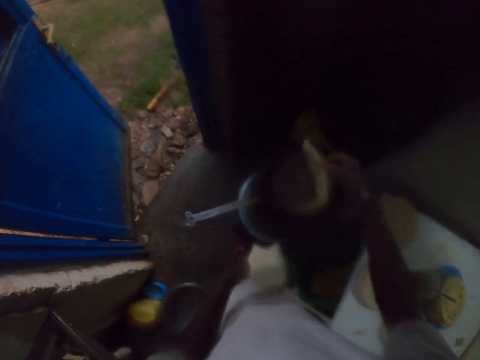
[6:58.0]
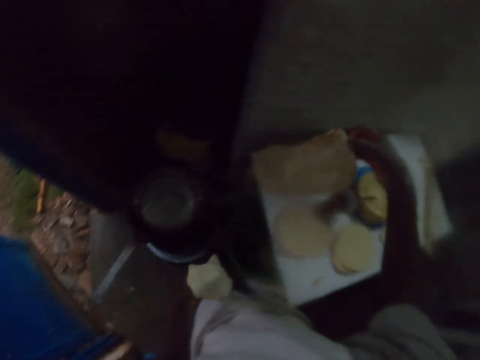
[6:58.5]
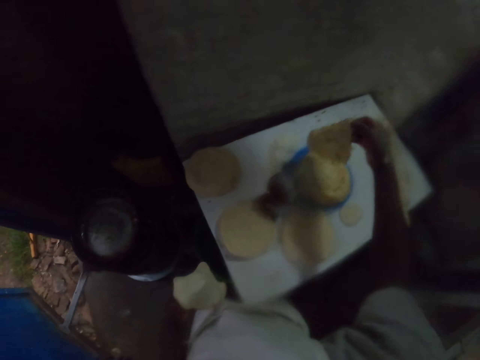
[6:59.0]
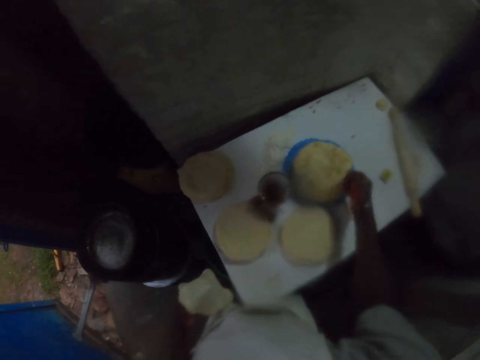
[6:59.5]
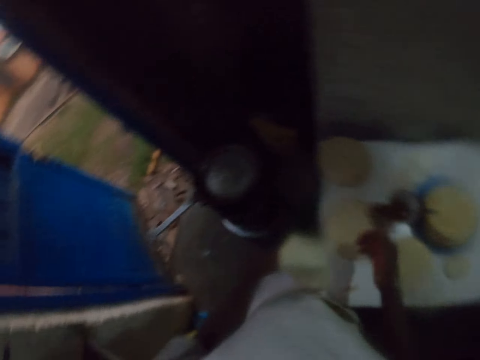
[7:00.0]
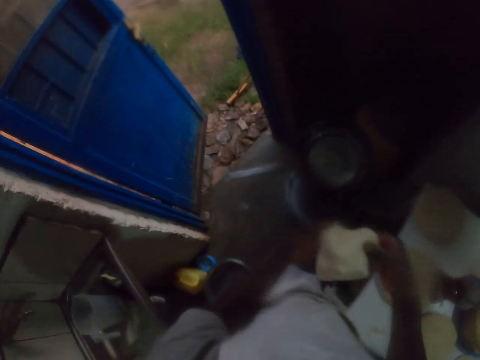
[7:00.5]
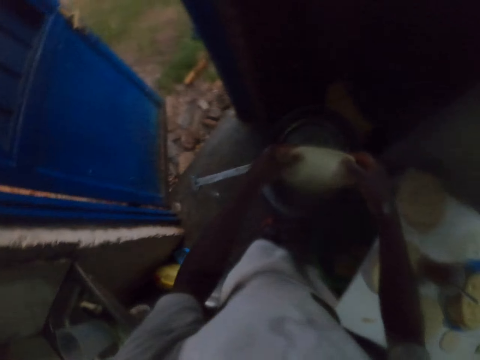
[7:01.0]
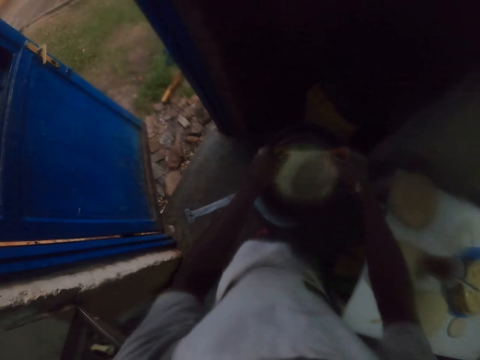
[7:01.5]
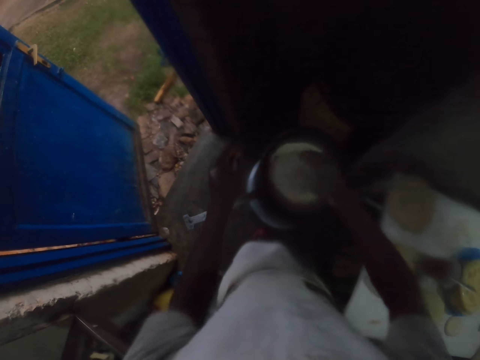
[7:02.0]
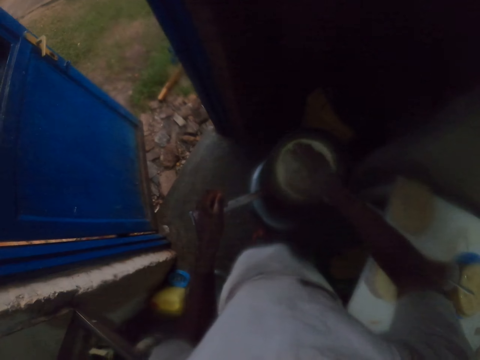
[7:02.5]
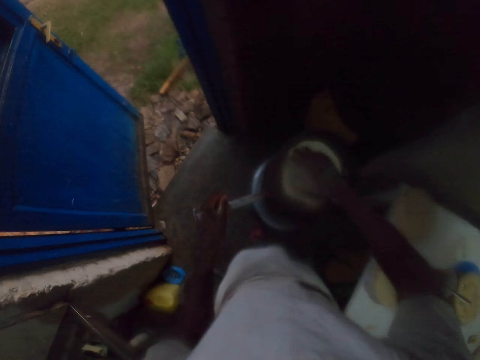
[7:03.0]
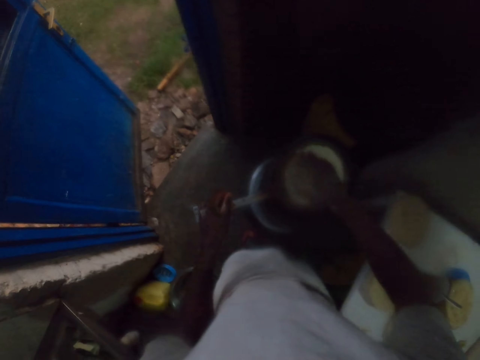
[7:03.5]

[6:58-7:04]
The camera wearer lifts a cooked chapati or pastry from a pan. He puts the chapati on a table or plate with his right hand. He holds an uncooked chapati with both hands. He puts the uncooked chapati in the pan. He spins the chapati on the pan with his right hand.

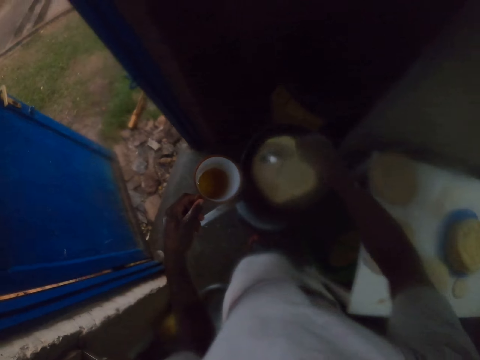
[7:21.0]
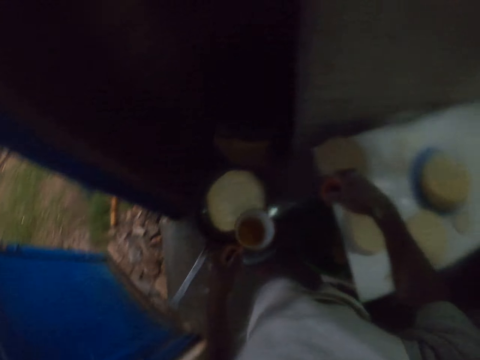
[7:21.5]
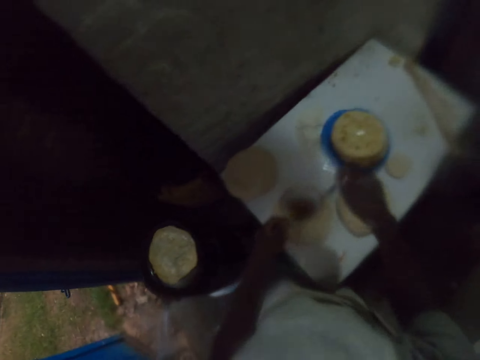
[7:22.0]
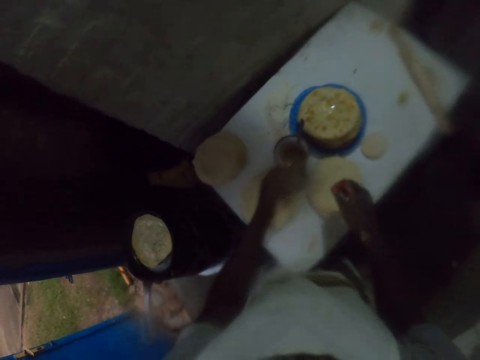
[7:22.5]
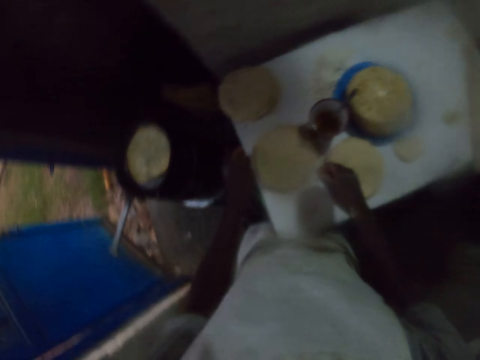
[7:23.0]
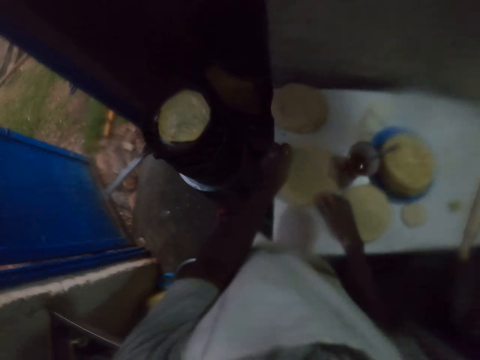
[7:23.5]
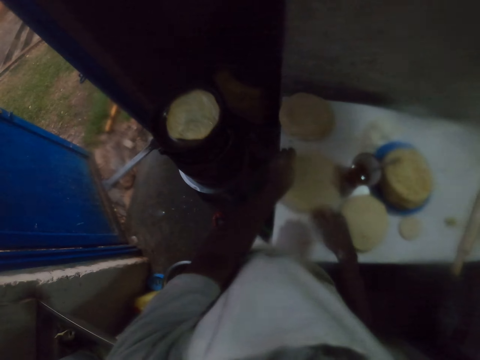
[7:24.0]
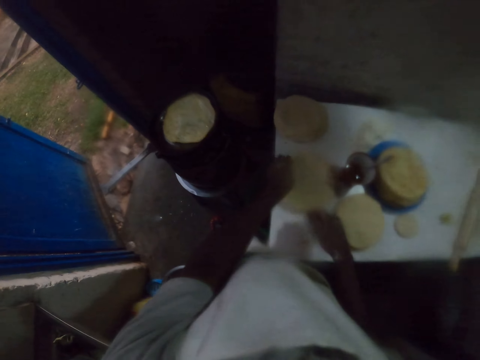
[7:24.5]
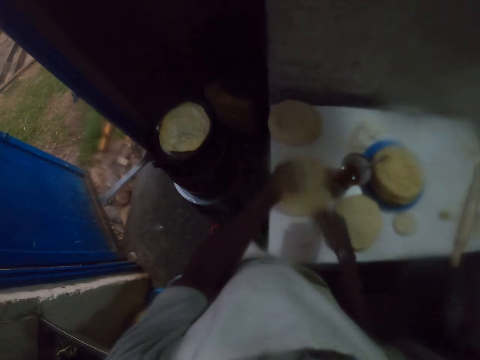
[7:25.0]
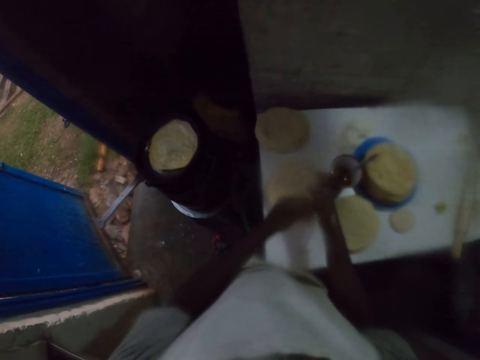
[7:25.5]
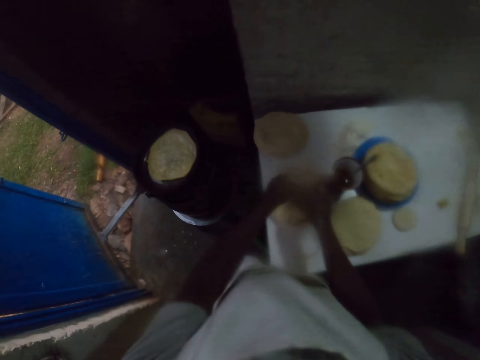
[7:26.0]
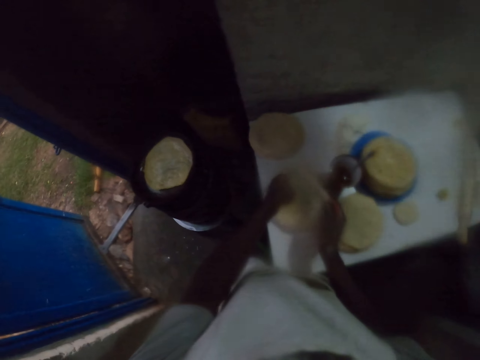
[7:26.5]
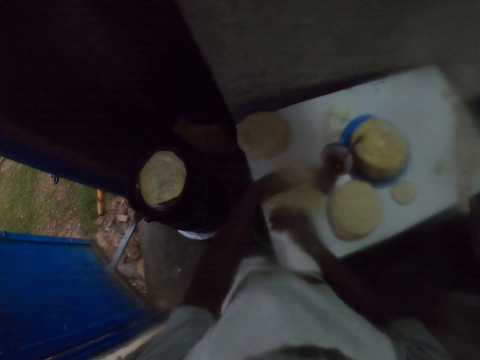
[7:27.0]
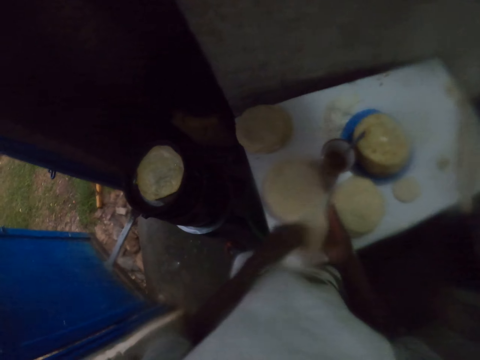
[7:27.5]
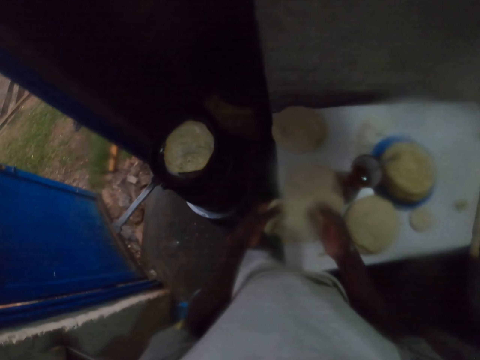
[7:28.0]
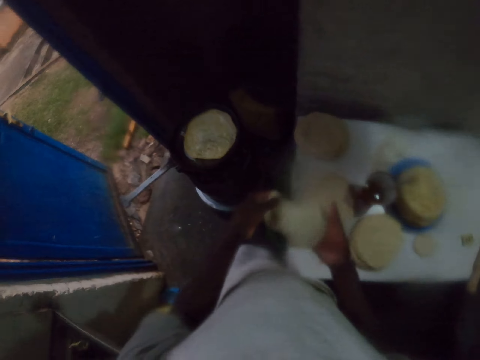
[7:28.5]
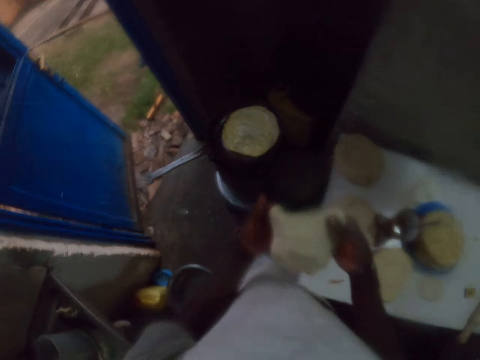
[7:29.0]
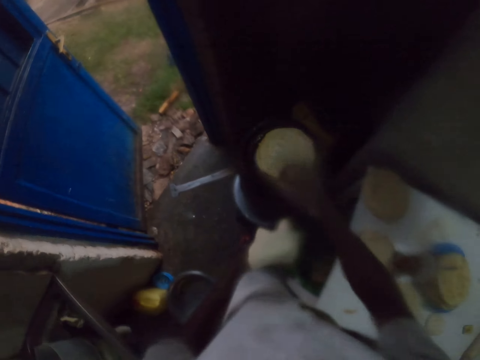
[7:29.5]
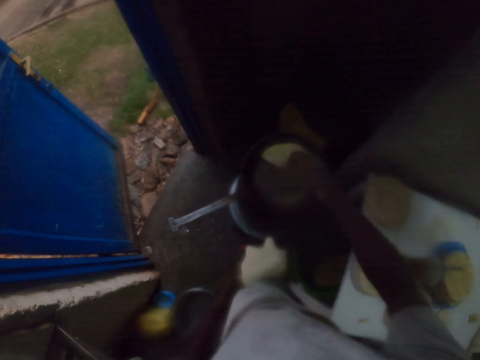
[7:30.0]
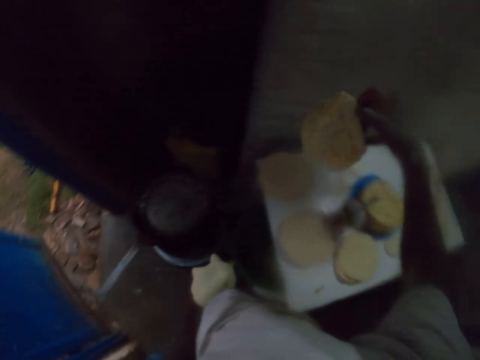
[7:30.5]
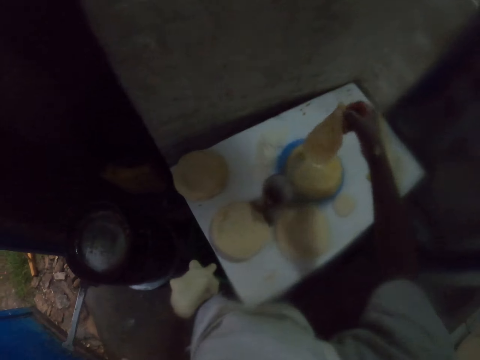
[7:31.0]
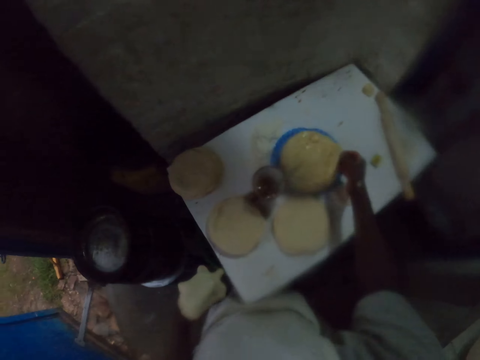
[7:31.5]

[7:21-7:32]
The camera wearer puts a spoon in a cup with cooking oil. They put the cup on a table. They pick up an uncooked chapati or pastry from the table. They hold the uncooked chapati with both hands. They turn the pastry on hand. They lift a cooked chapati from a pan. They put the pastry on a plate.

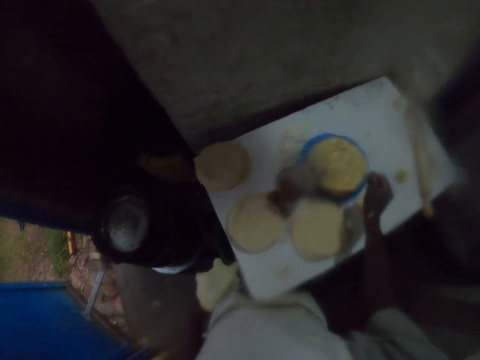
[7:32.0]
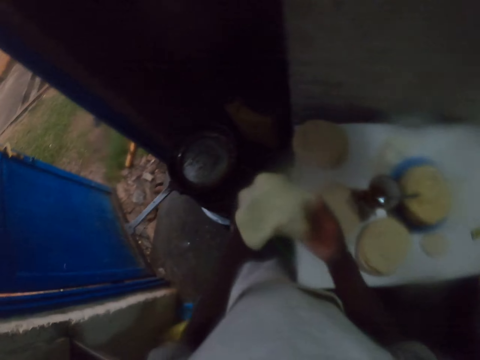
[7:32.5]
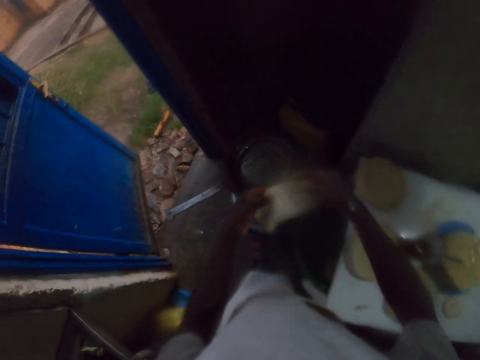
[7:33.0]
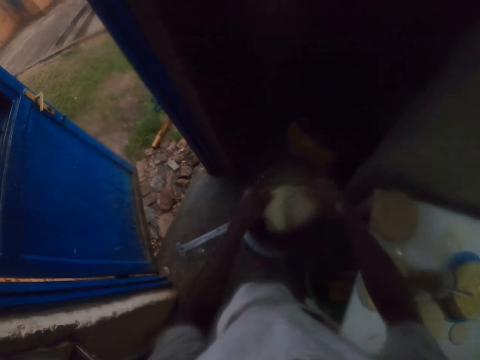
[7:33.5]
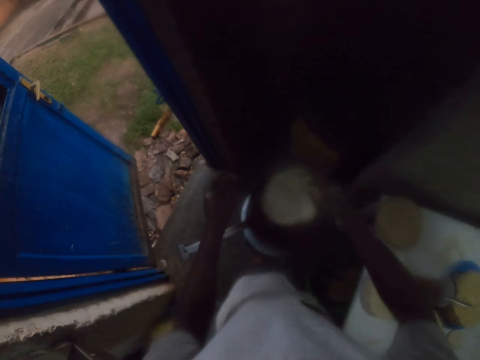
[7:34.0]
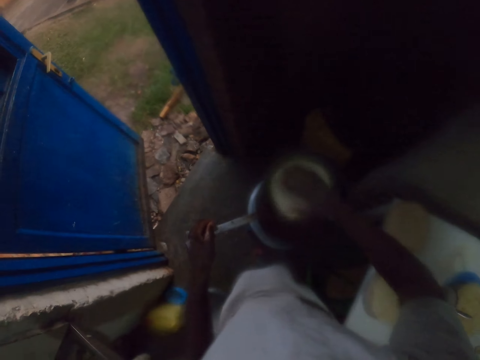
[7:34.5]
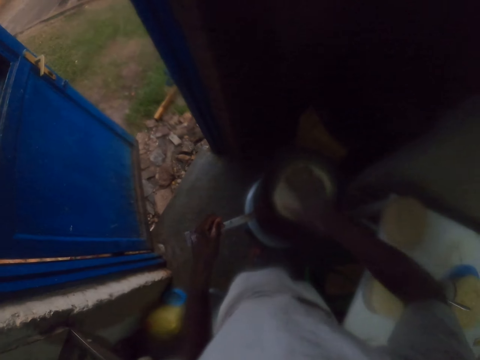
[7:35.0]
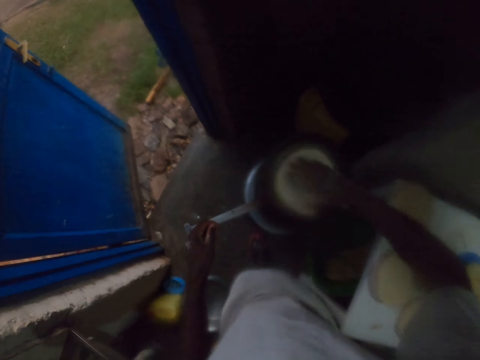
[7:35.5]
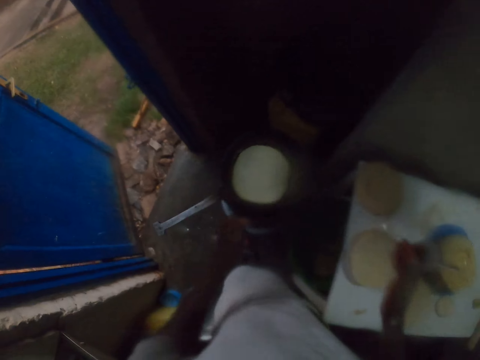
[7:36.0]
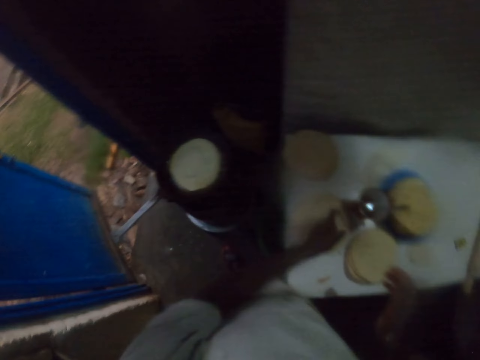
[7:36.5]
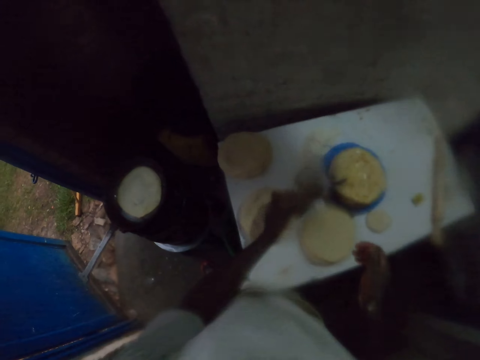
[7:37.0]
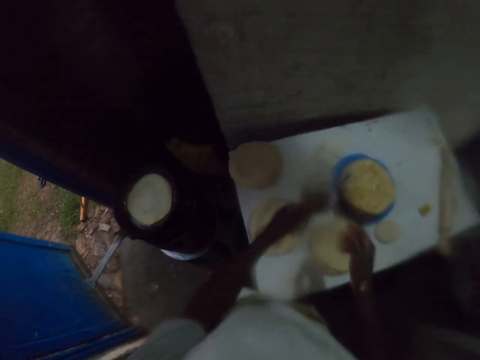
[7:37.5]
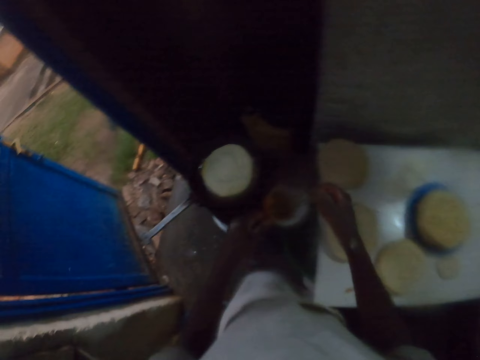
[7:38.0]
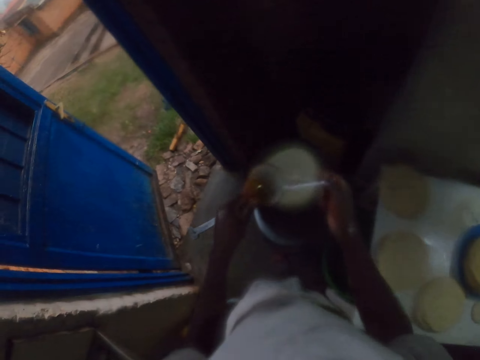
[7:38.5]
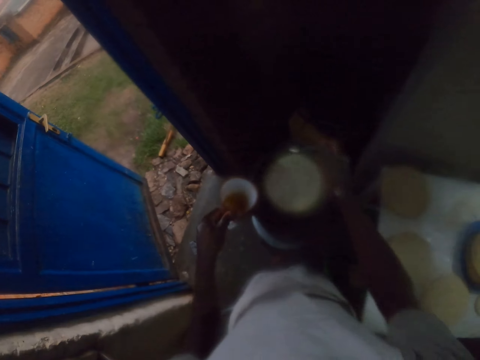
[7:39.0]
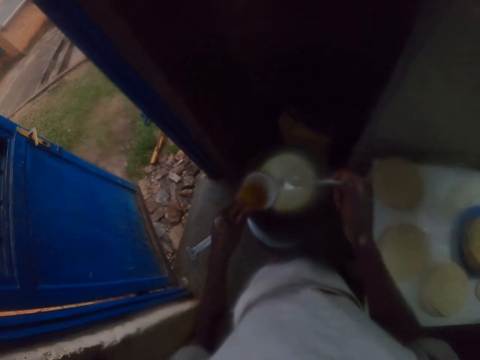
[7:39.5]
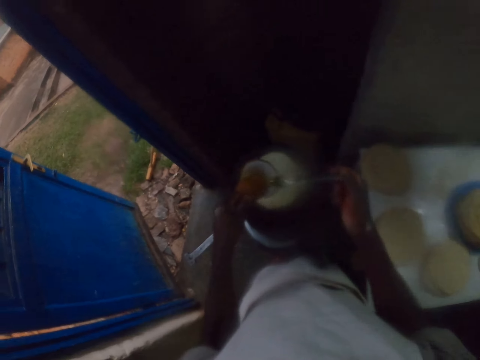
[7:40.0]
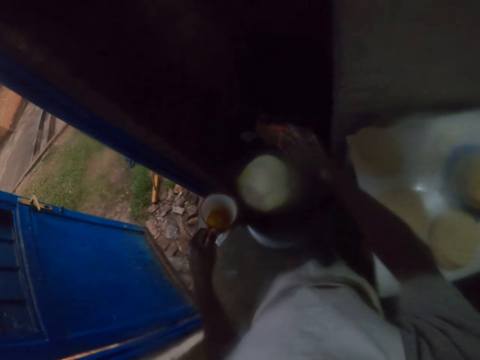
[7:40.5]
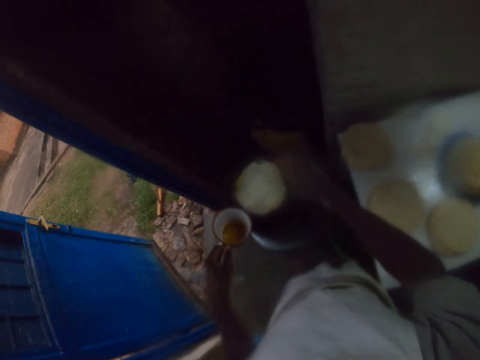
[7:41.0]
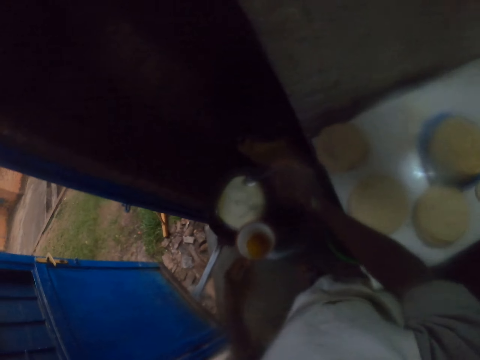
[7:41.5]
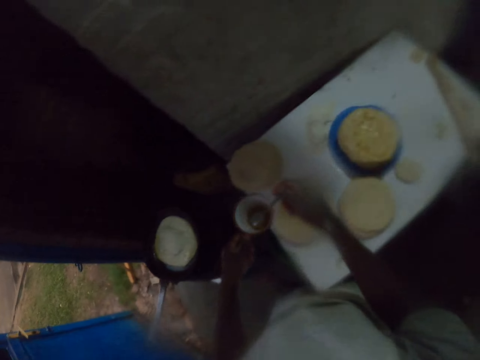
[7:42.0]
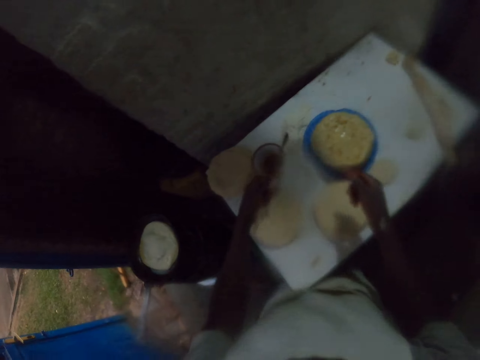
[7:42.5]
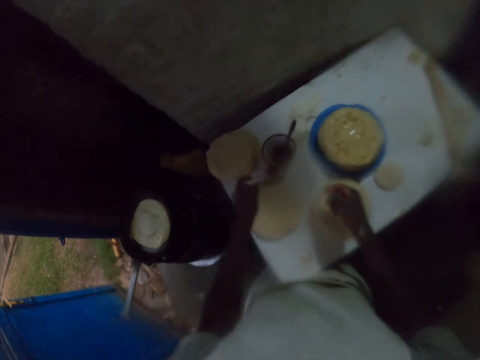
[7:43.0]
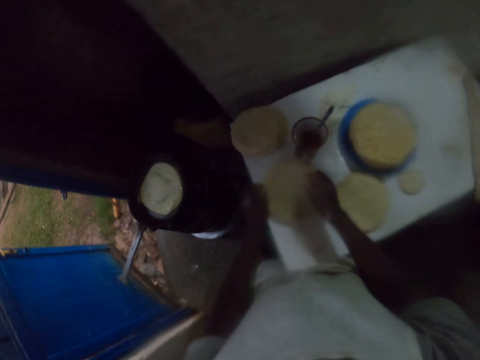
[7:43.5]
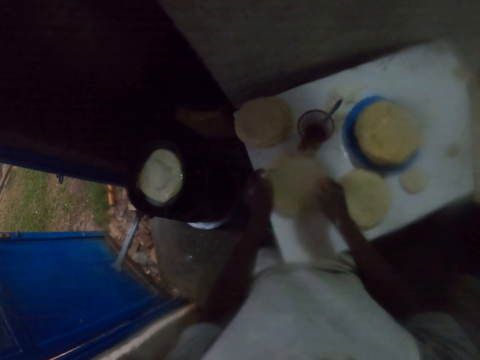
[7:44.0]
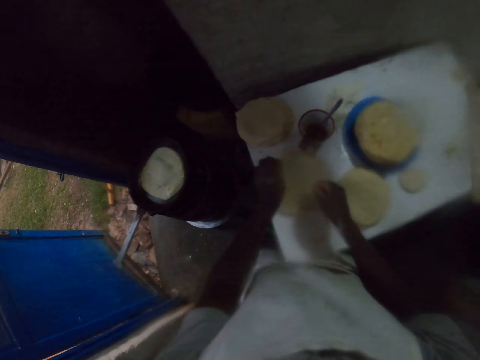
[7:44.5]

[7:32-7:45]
The camera wearer holds an uncooked chapati or pastry with both hands. He puts the uncooked chapati in a pan. He spins the chapati on the pan with his right hand. He picks up a cup from a table with his left hand. He applies oil on the pastry. He holds a spoon with his right hand. He scoops cooking oil from the cup, pours the cooking oil on the pan, and puts the spoon in the cup with cooking oil. He puts the cup on the table. He picks up the pastry.
